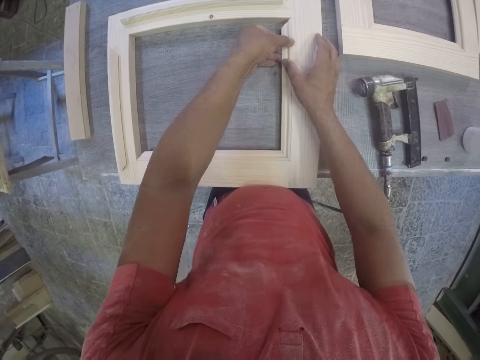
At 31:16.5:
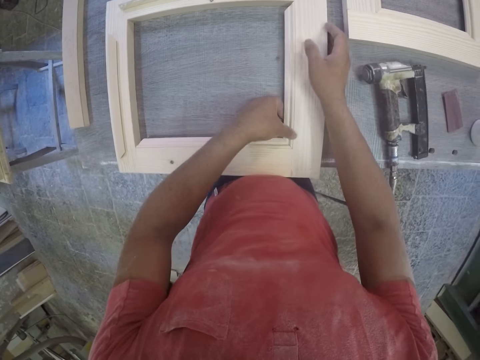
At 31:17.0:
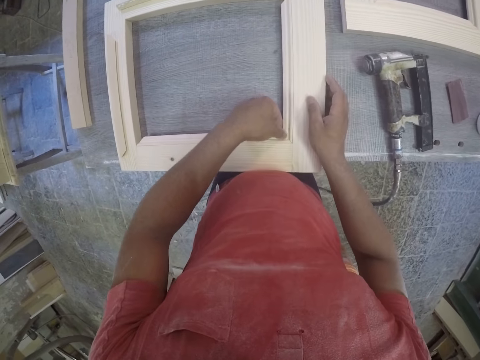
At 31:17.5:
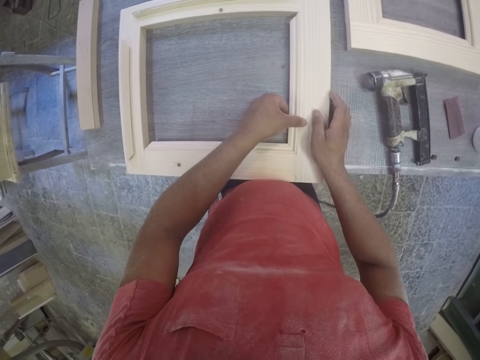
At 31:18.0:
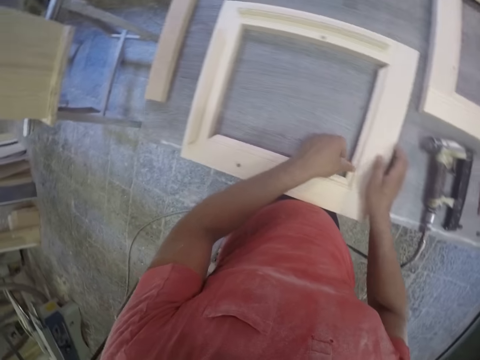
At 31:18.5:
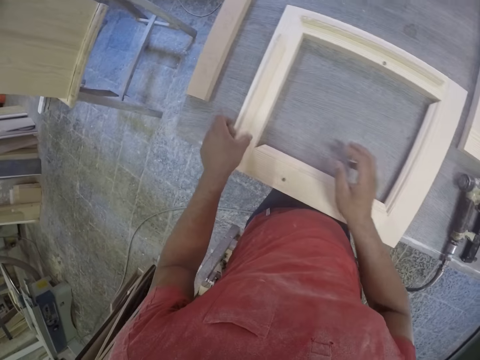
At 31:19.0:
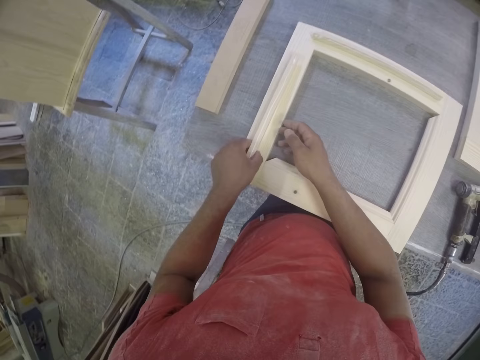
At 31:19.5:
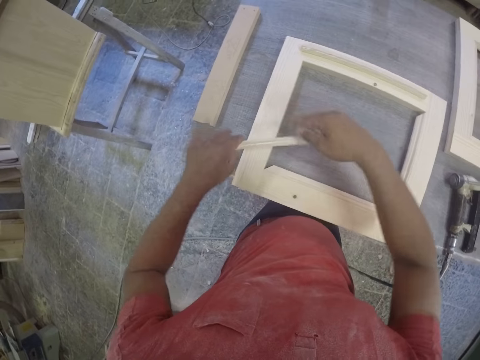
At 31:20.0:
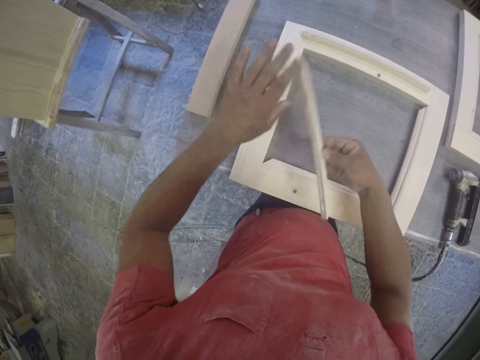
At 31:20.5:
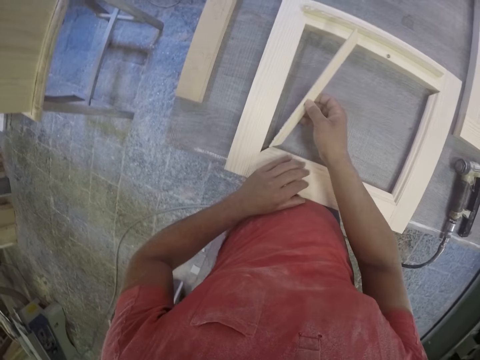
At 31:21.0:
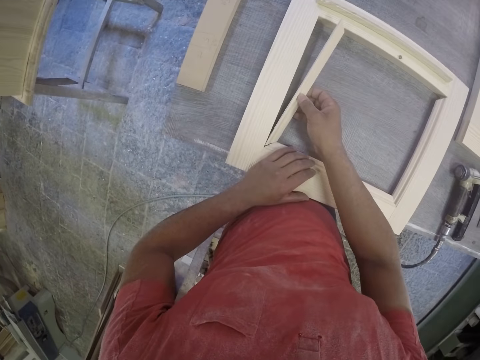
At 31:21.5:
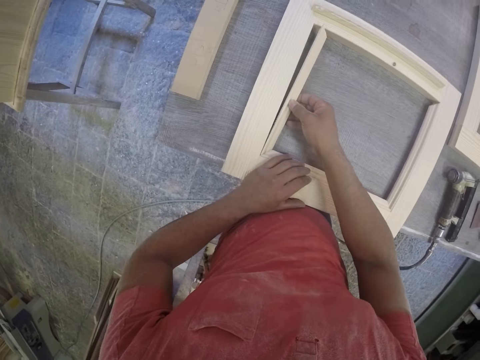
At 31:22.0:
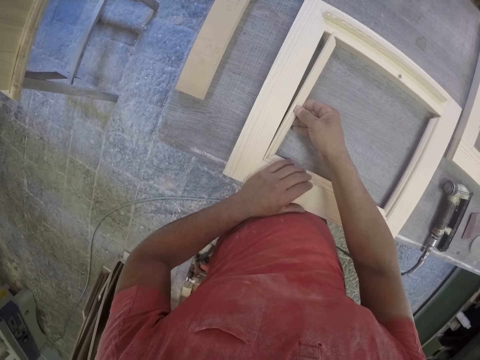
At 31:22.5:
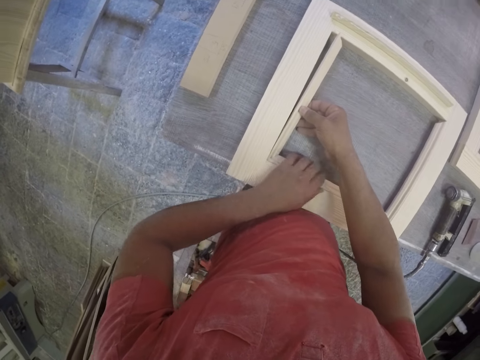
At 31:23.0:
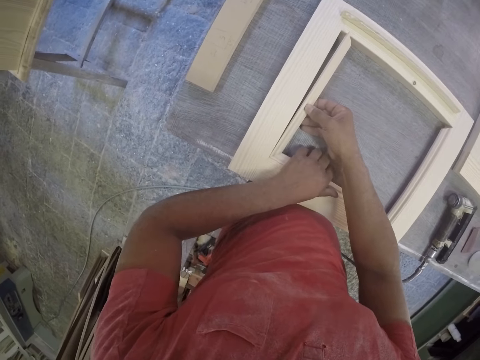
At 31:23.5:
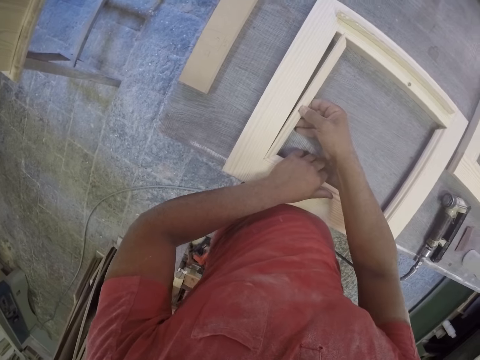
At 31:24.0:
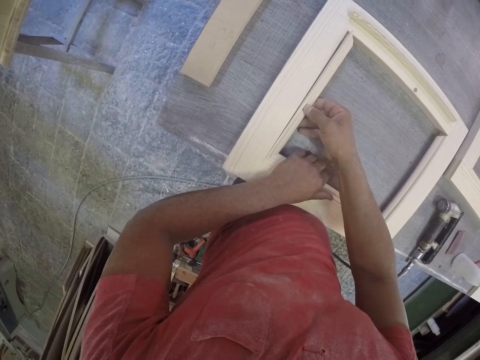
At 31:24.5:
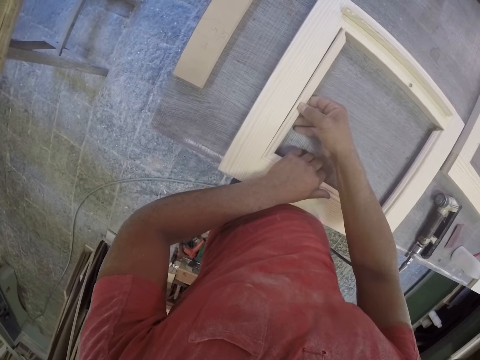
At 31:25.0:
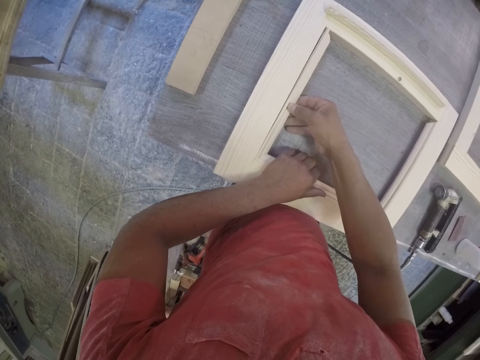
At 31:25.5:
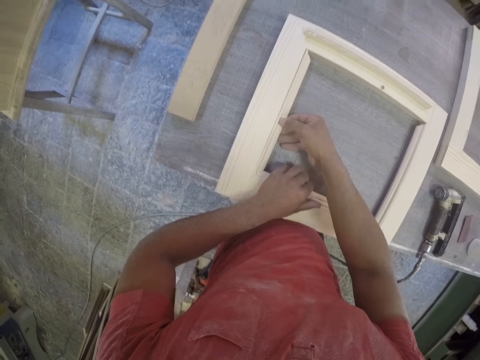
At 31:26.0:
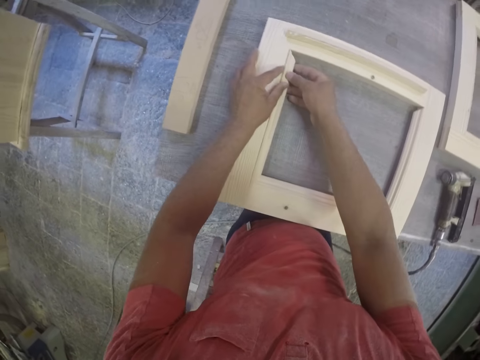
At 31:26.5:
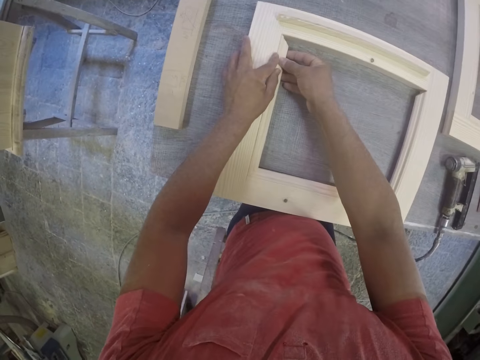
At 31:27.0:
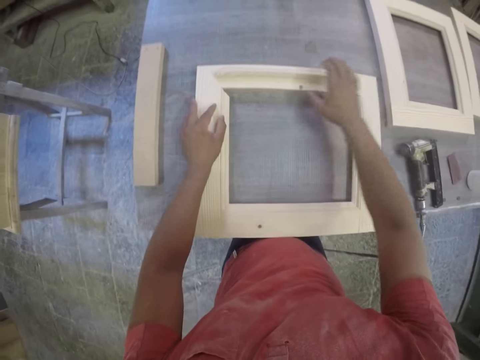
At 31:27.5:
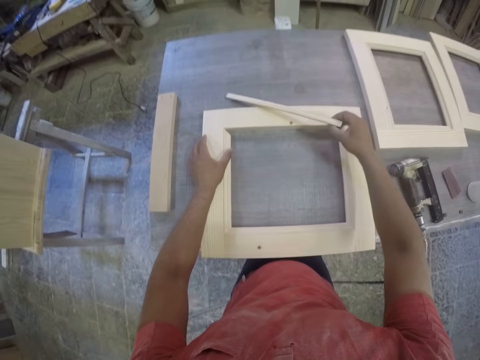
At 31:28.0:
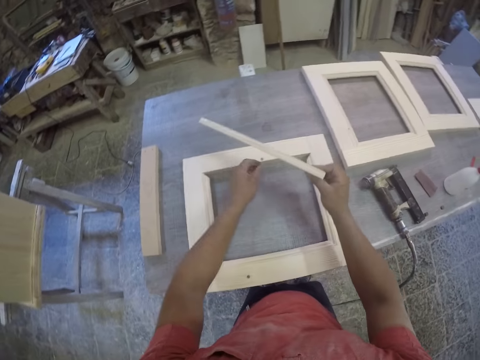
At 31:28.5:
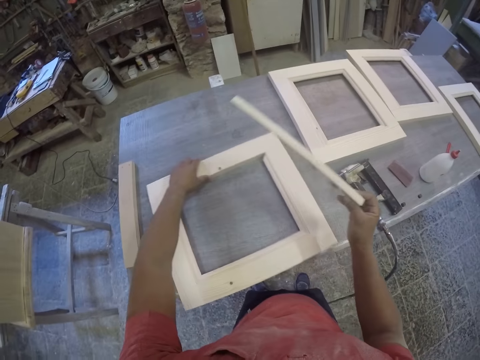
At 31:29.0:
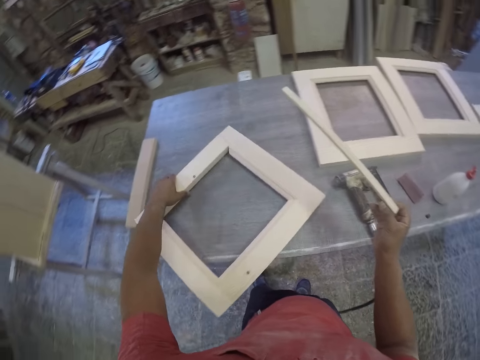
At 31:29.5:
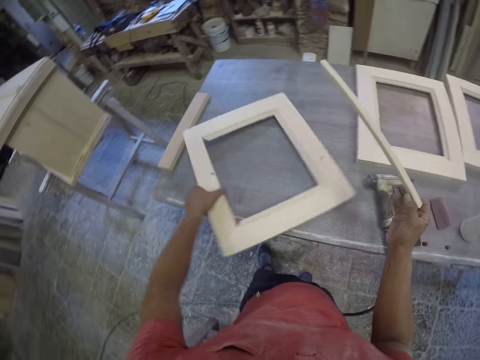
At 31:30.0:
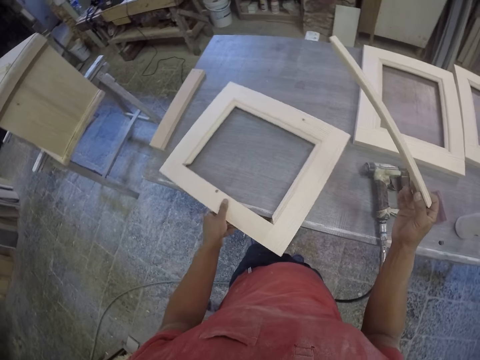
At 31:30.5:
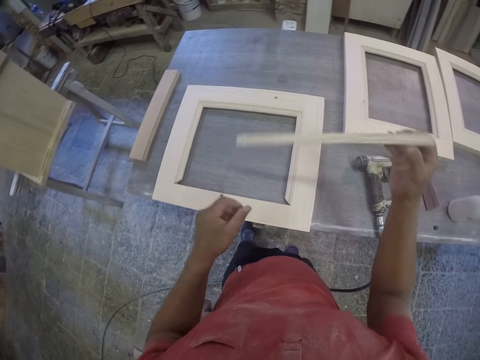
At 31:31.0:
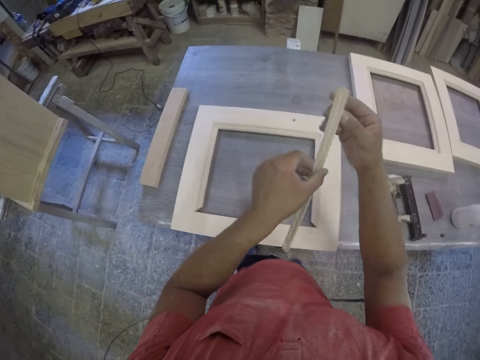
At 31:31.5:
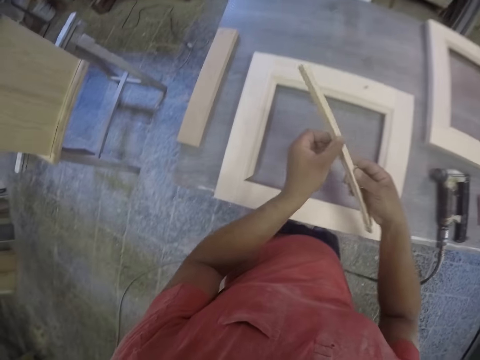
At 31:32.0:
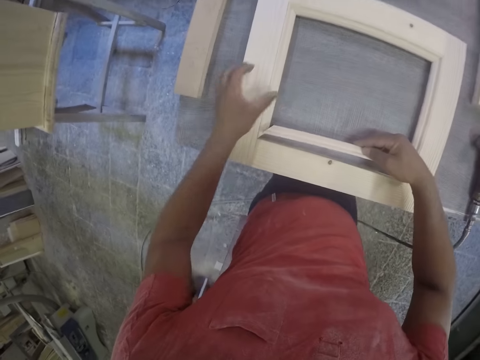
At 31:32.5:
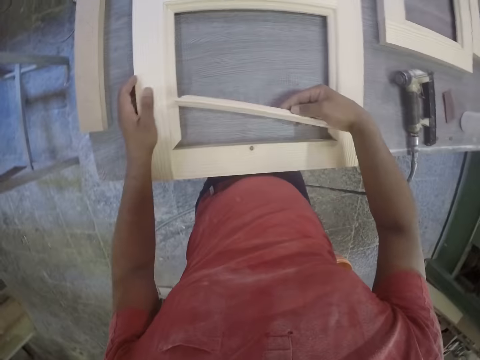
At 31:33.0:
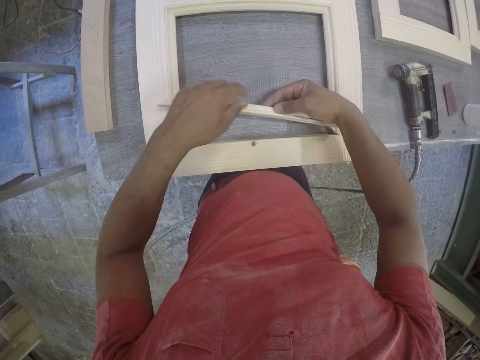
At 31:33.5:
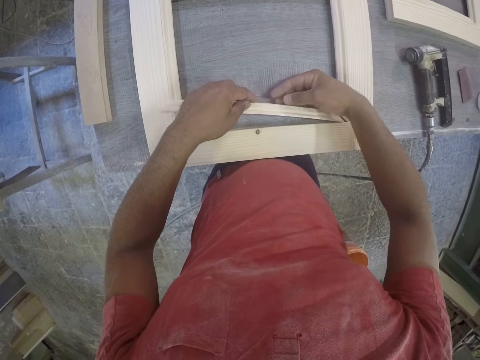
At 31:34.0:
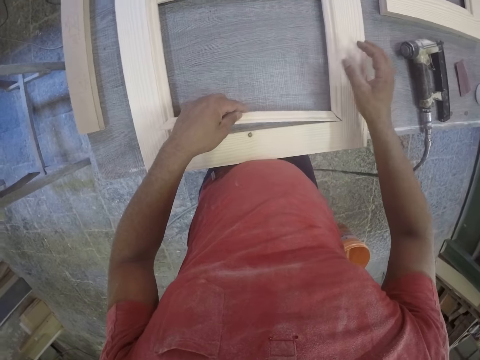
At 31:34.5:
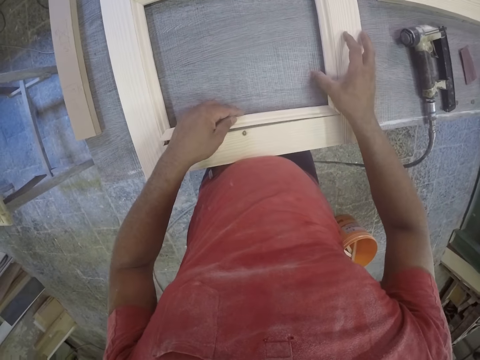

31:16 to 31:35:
The camera wearer picks a piece of wood. They fix the piece of wood to the frame. They pick a piece of wood. They rotate the frame. They fix the piece of wood to the frame.

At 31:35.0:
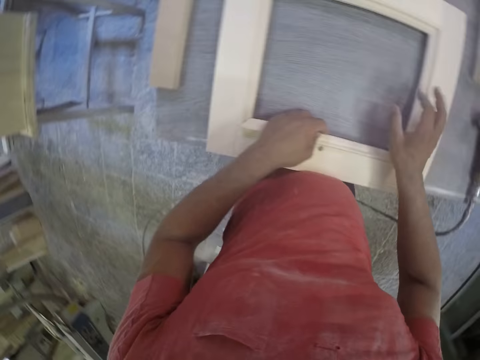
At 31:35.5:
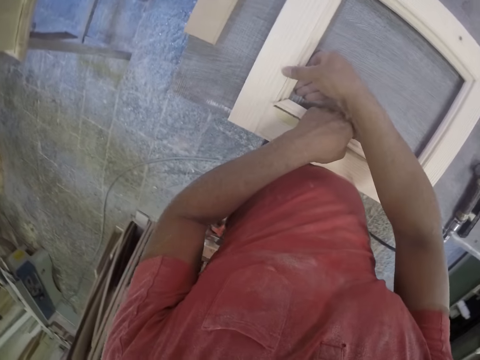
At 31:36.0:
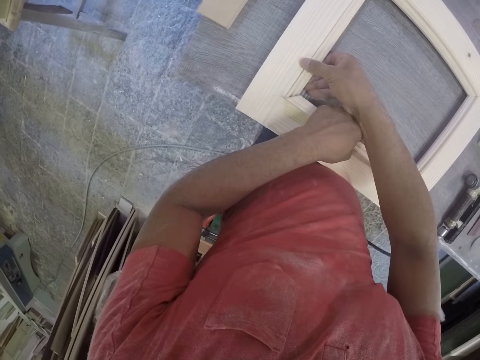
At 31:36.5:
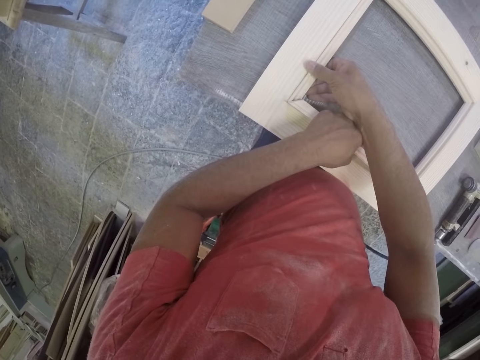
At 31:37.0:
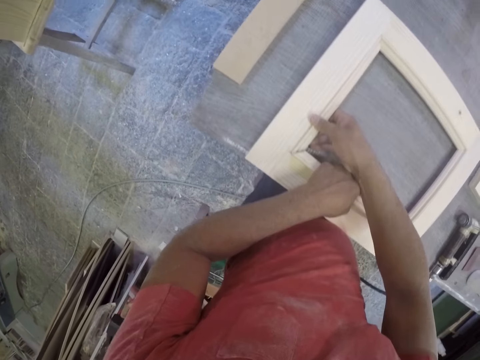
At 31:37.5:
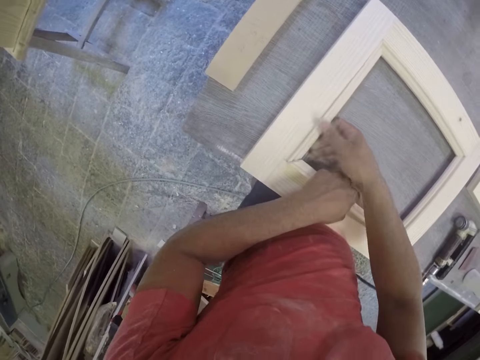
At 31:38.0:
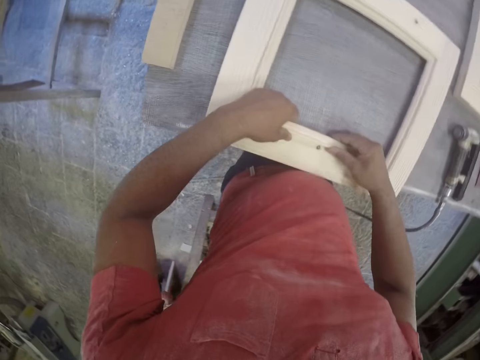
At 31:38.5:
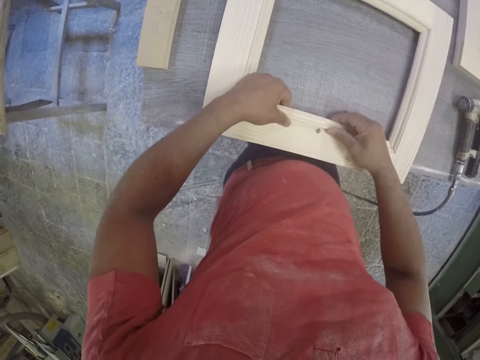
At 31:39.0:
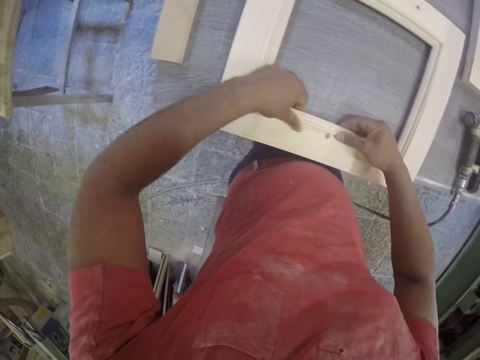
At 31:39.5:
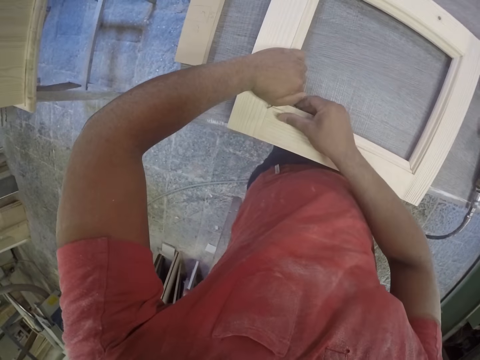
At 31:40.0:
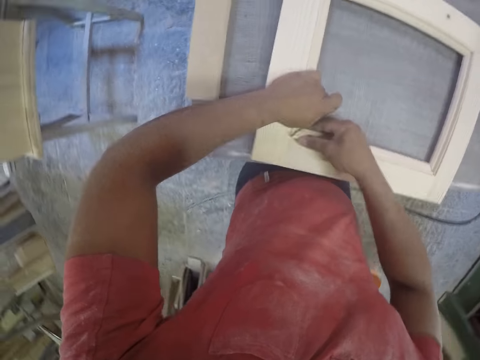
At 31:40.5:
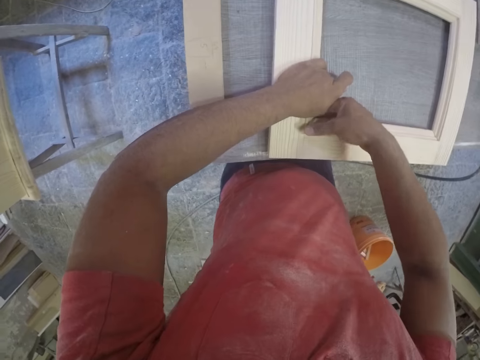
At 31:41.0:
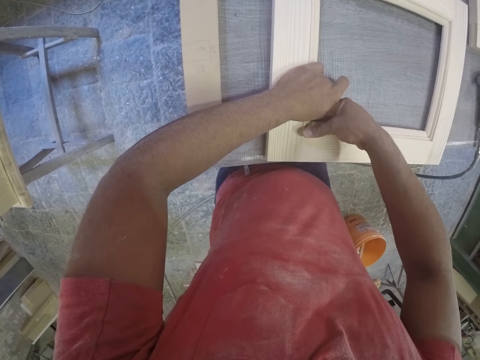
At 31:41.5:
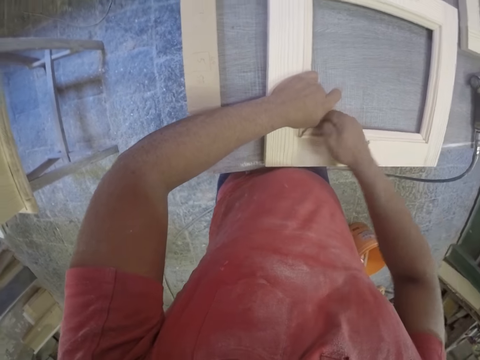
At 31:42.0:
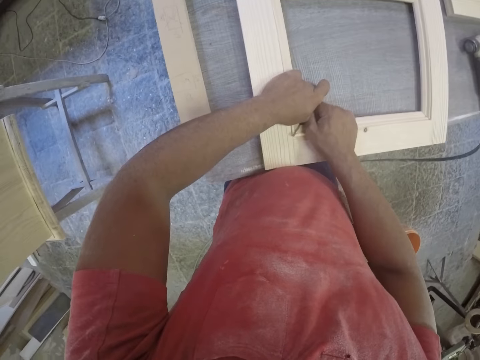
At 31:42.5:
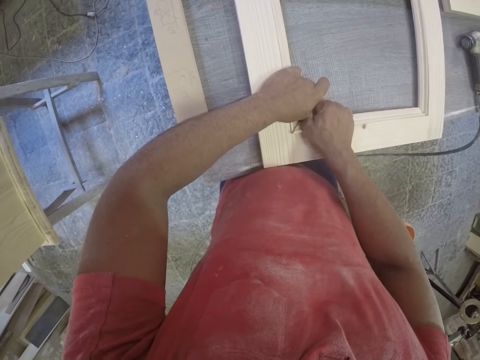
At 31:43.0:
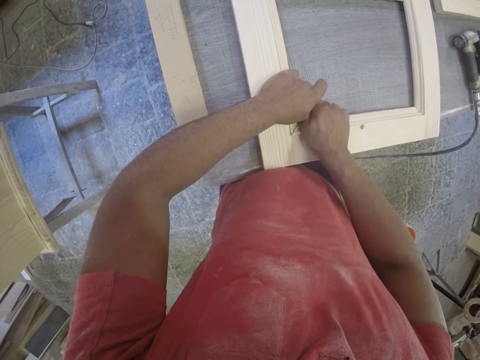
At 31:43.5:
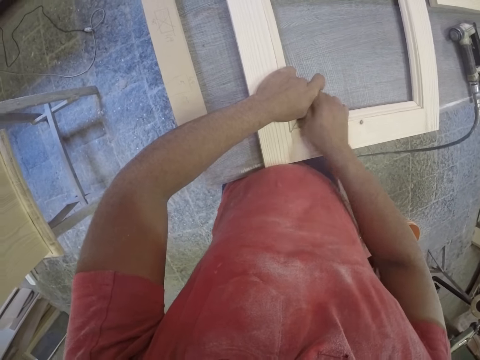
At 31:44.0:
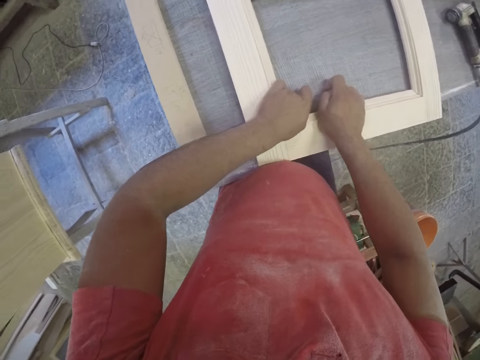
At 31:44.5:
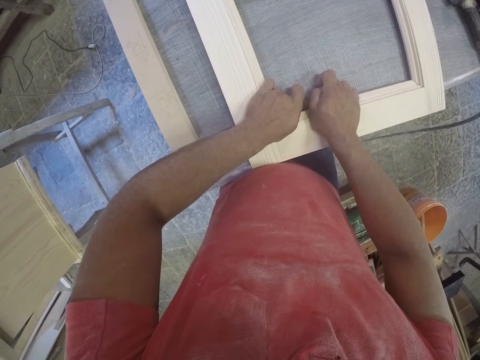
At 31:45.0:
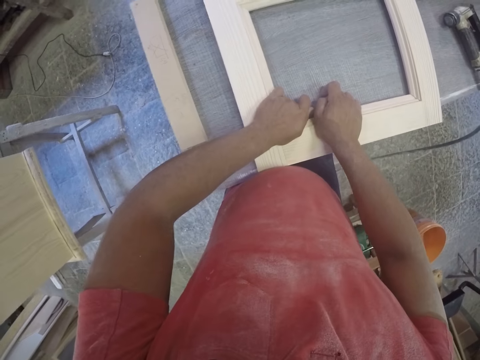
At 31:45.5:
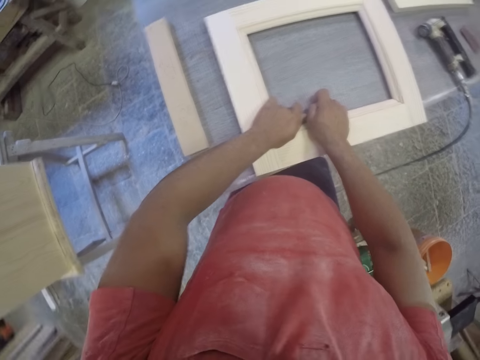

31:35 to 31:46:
The camera wearer holds the frame.
